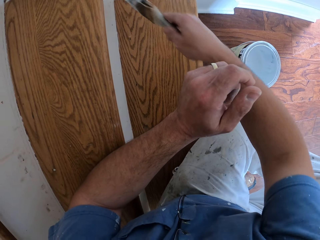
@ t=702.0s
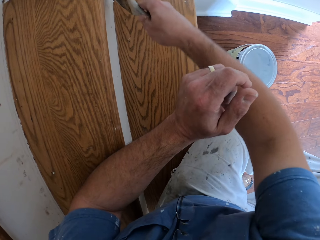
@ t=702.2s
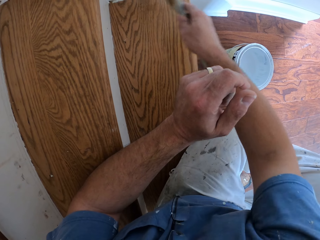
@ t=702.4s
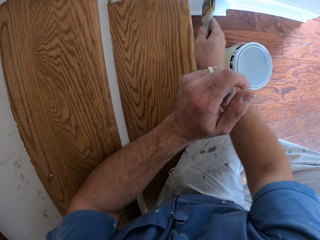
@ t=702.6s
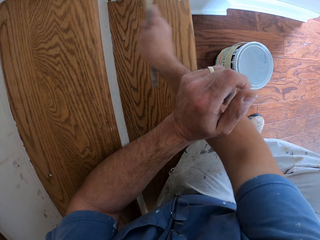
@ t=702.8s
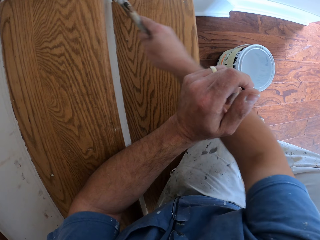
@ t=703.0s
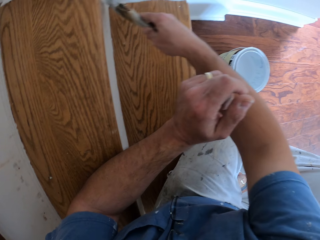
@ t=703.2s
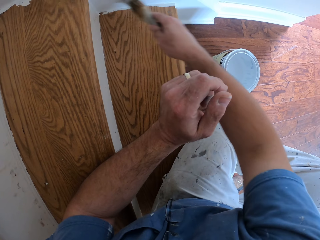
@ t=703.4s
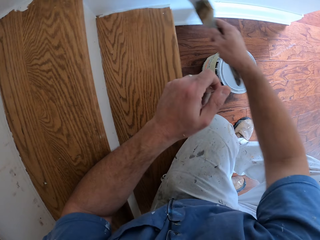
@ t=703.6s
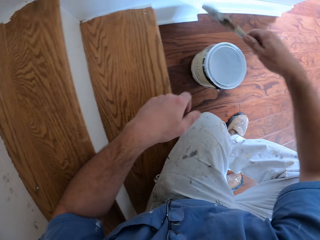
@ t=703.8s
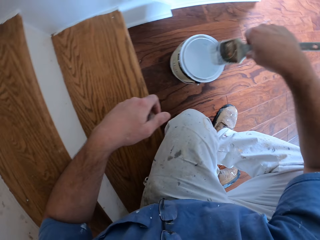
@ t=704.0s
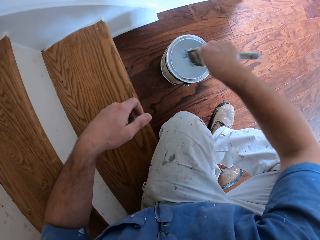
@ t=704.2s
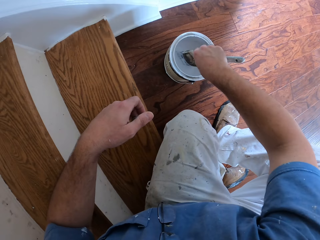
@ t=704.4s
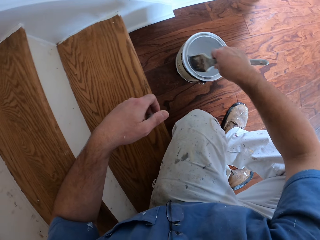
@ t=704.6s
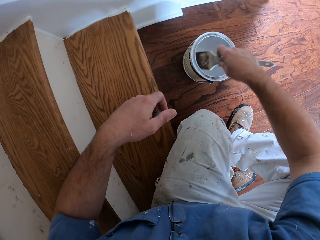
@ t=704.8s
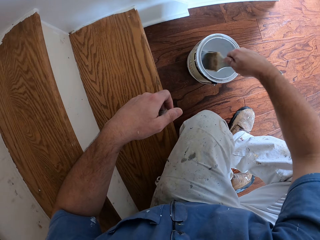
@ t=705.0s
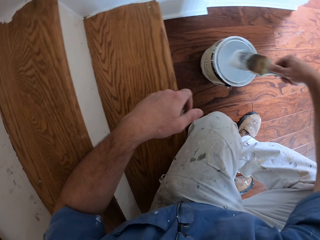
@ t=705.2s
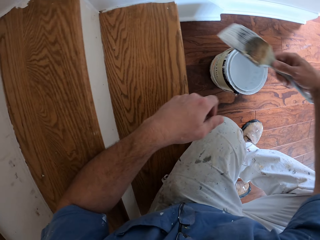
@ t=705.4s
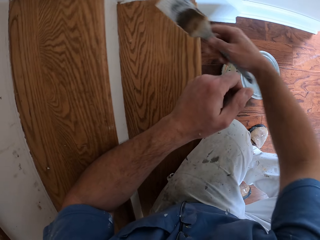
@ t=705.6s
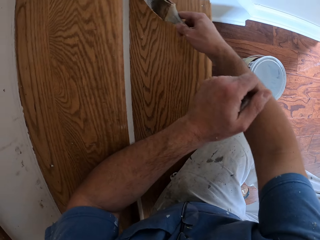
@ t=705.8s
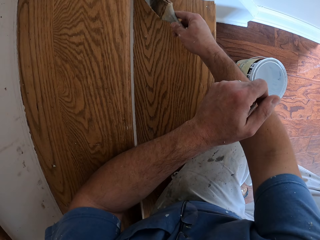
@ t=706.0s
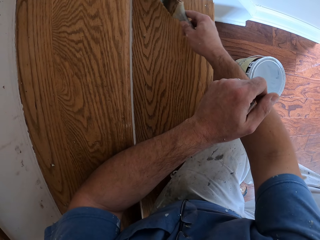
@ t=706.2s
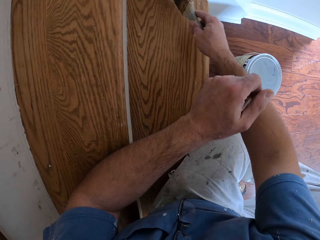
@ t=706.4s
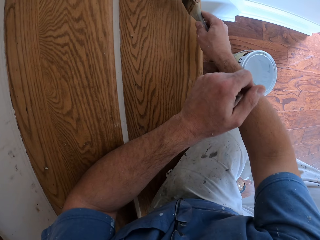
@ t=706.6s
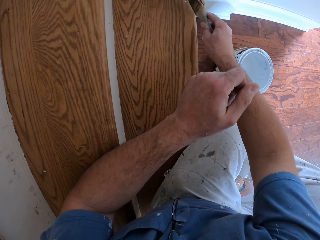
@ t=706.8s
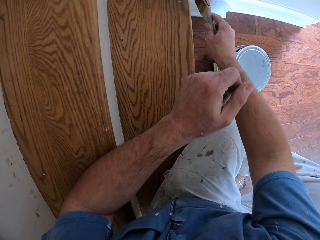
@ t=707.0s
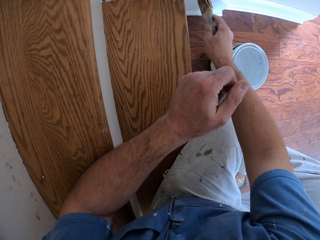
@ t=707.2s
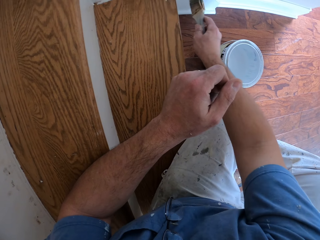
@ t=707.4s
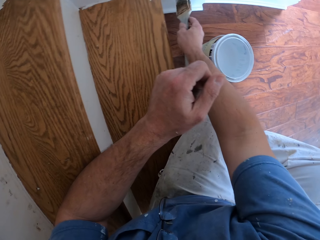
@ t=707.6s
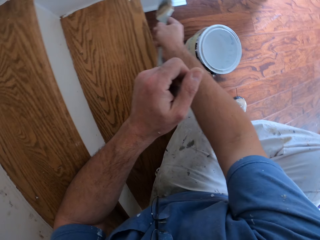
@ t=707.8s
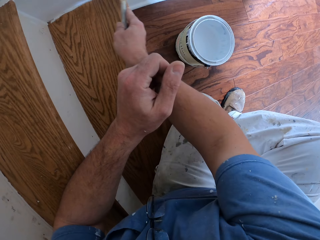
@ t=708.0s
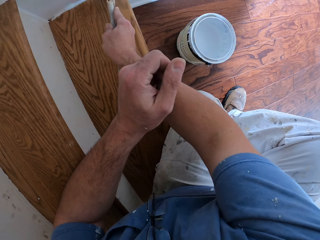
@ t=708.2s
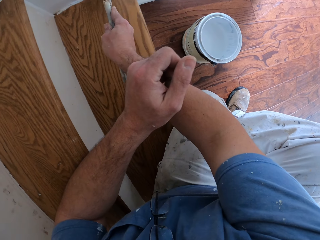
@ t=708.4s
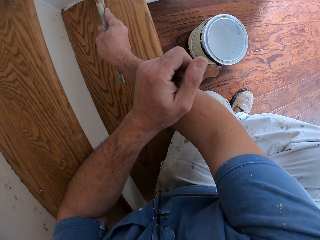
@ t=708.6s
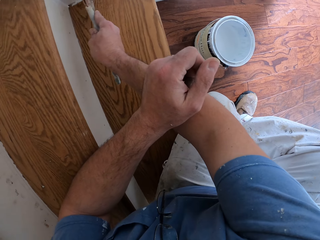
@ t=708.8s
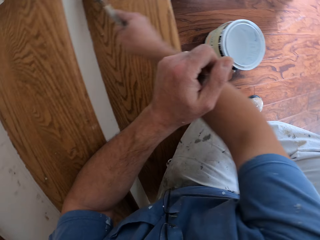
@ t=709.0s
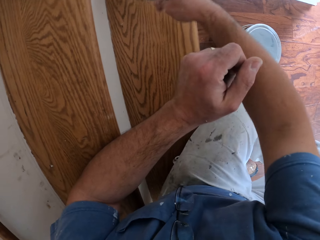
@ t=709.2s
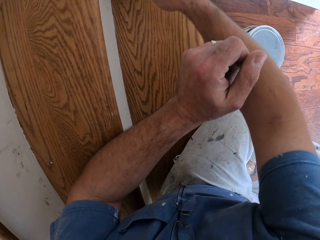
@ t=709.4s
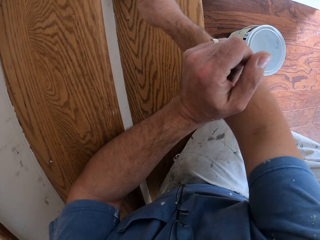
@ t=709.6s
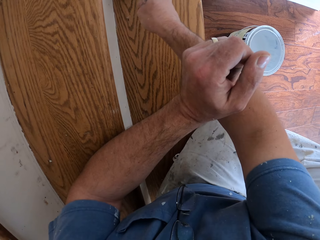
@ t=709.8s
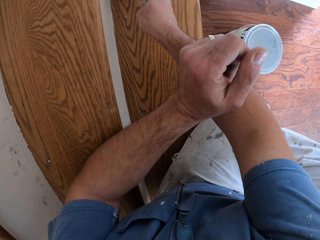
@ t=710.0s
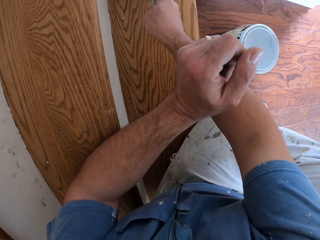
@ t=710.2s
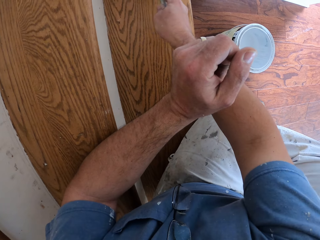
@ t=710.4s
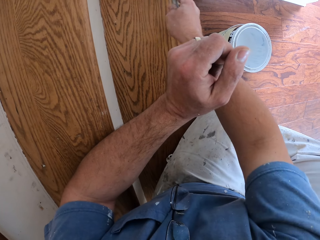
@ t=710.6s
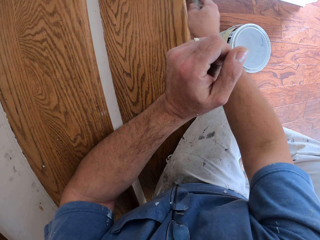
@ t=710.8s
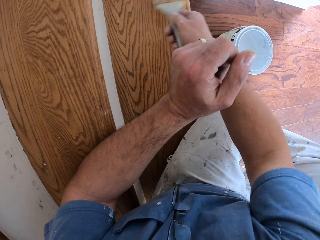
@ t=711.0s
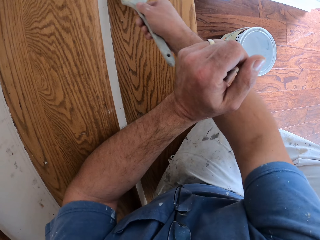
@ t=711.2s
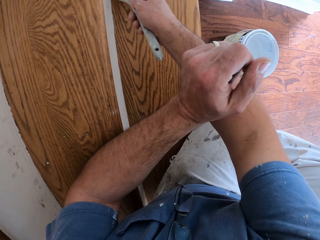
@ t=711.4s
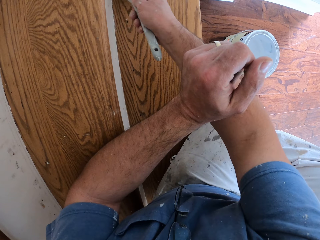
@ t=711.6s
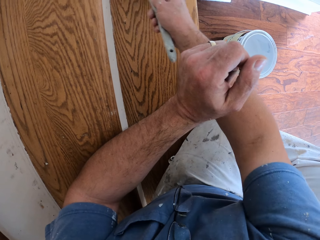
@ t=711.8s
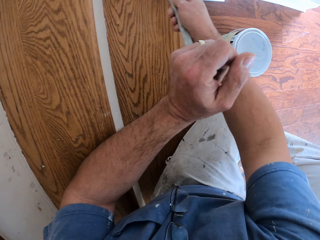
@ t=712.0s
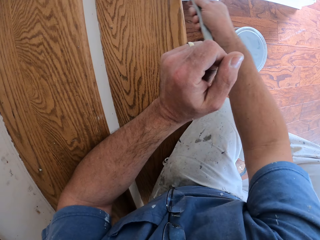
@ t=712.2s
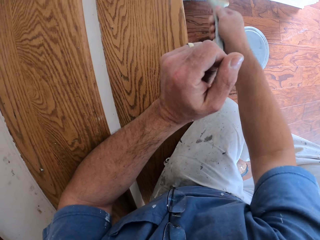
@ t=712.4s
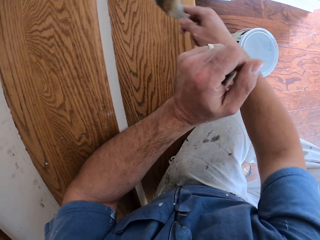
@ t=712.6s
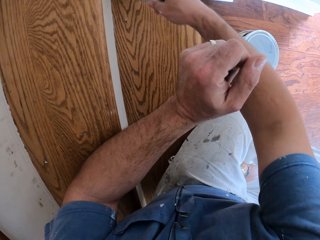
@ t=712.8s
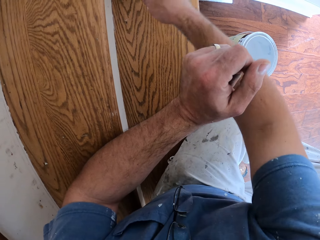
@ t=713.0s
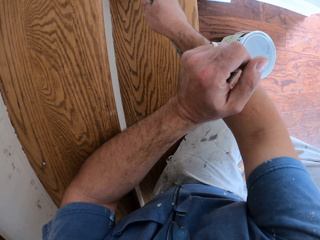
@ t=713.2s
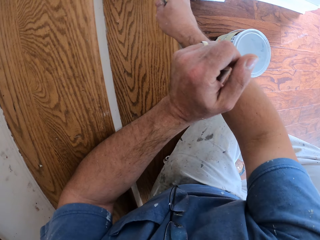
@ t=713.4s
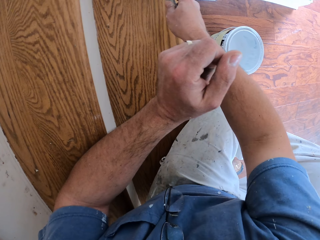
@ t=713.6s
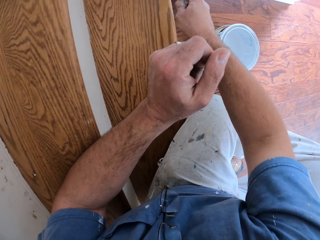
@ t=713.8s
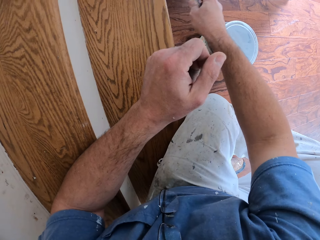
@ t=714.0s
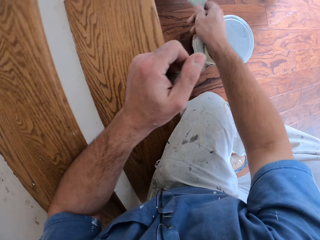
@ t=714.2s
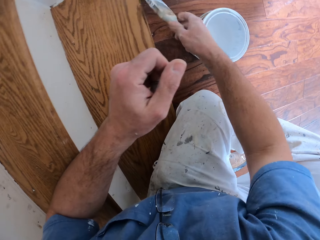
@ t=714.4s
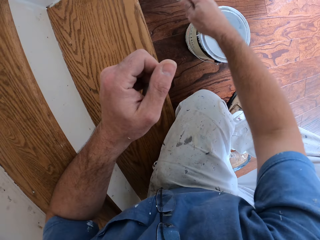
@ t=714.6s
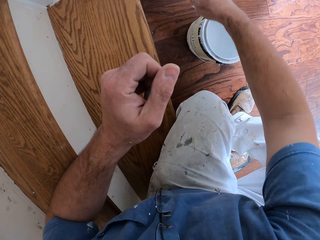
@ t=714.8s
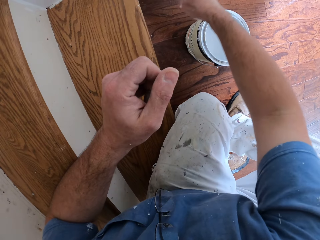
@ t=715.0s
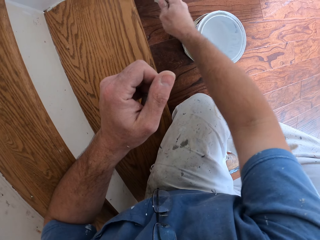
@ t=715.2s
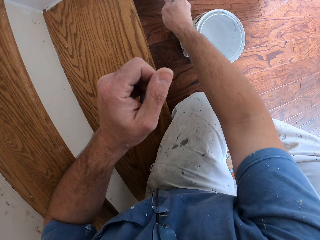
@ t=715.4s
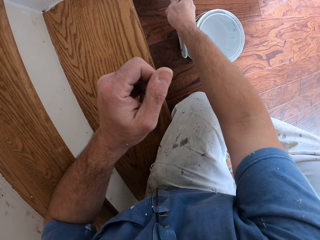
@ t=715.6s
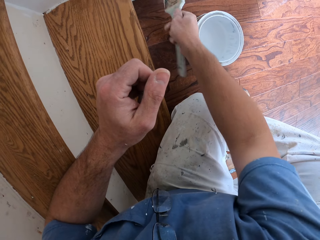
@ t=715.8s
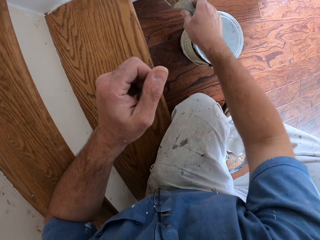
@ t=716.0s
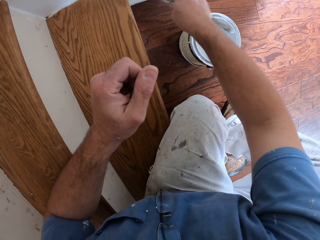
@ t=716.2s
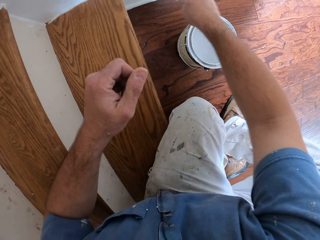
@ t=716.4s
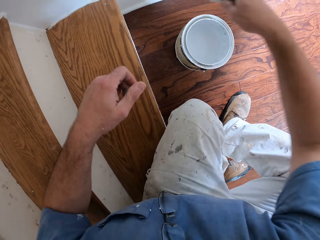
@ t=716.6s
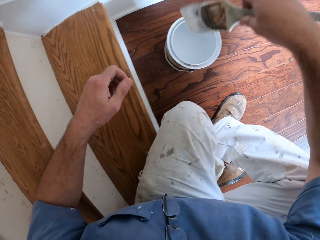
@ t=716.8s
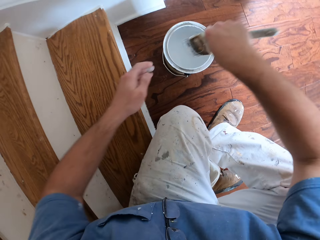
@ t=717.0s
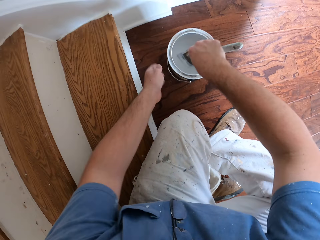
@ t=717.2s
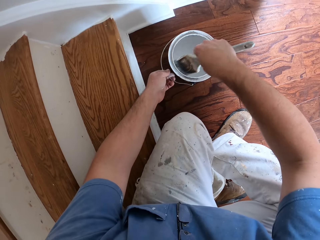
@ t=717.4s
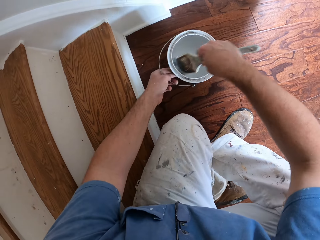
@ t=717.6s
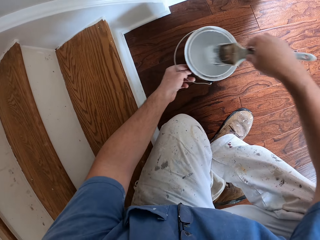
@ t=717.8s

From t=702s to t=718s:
The camera wearer dips the paint brush into the paint container. They paint the staircase white with the paint brush. They dip the paint brush into the paint container.

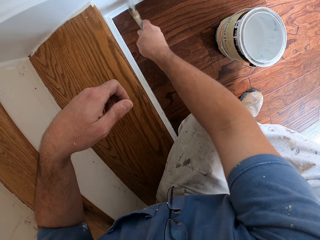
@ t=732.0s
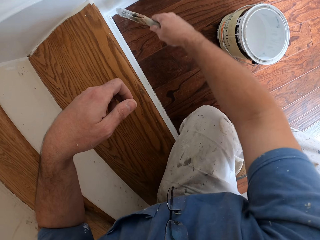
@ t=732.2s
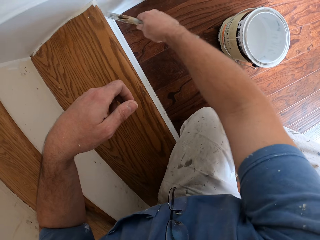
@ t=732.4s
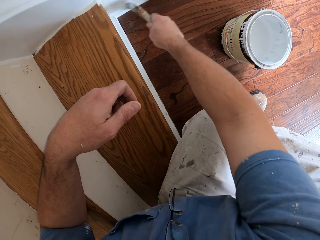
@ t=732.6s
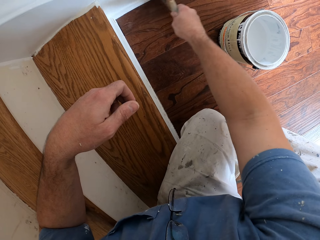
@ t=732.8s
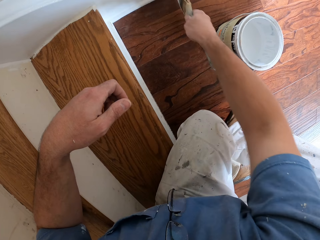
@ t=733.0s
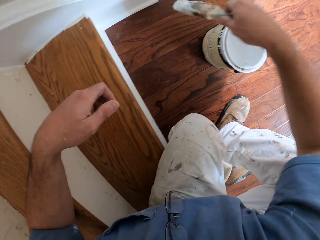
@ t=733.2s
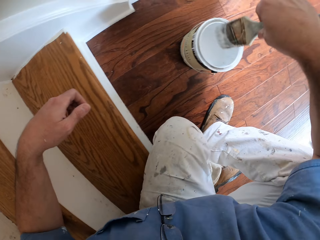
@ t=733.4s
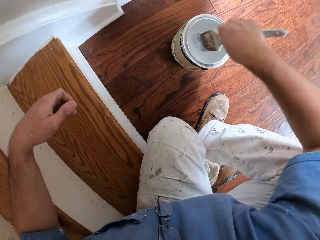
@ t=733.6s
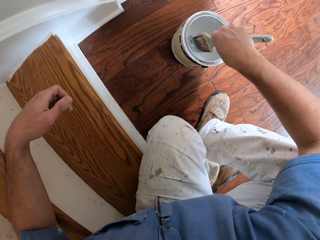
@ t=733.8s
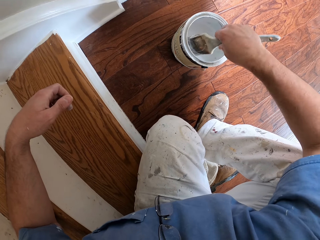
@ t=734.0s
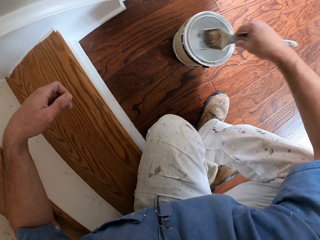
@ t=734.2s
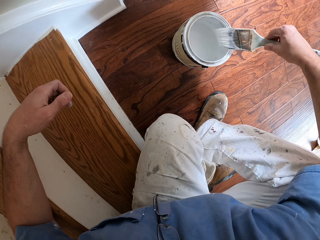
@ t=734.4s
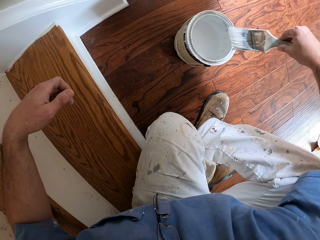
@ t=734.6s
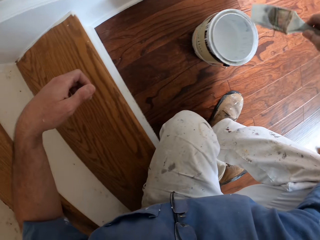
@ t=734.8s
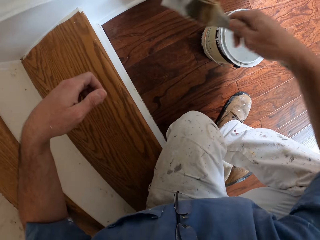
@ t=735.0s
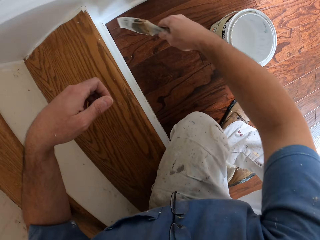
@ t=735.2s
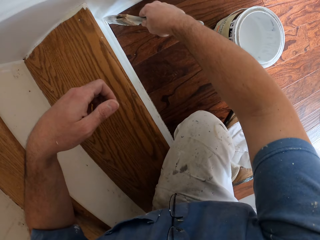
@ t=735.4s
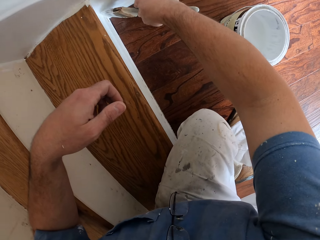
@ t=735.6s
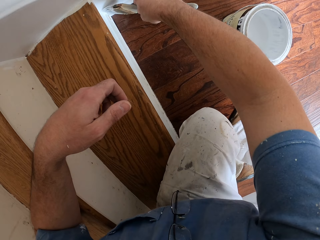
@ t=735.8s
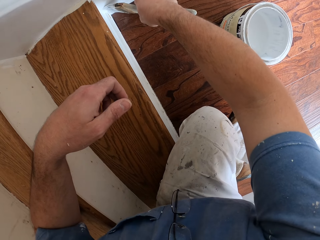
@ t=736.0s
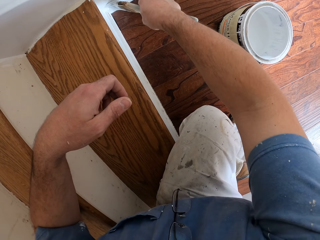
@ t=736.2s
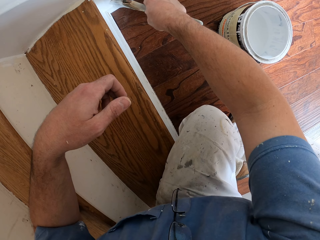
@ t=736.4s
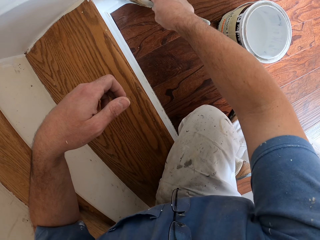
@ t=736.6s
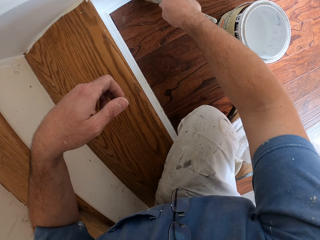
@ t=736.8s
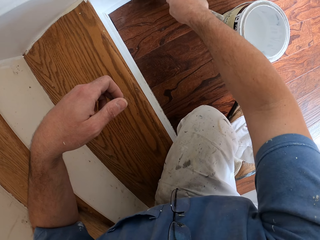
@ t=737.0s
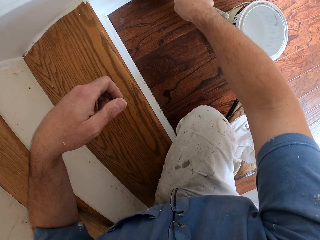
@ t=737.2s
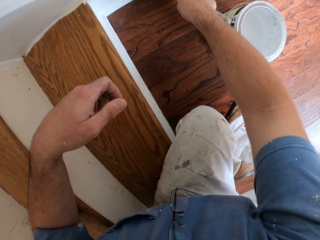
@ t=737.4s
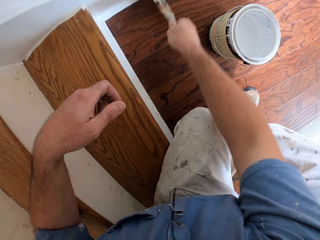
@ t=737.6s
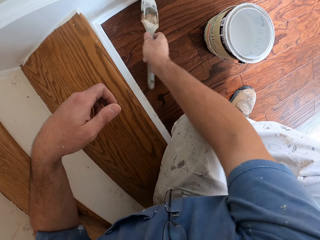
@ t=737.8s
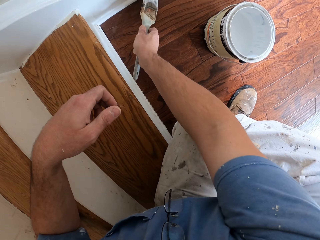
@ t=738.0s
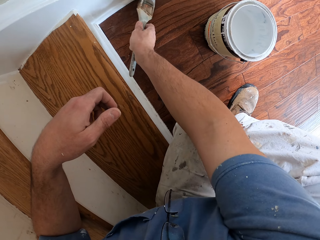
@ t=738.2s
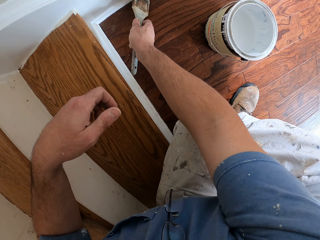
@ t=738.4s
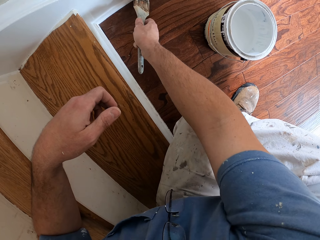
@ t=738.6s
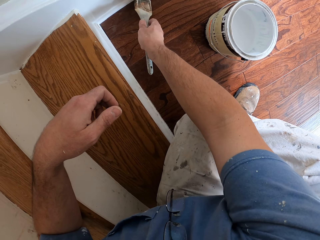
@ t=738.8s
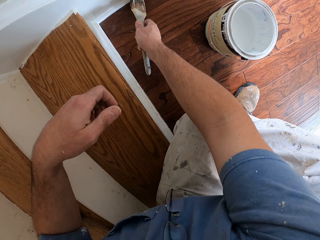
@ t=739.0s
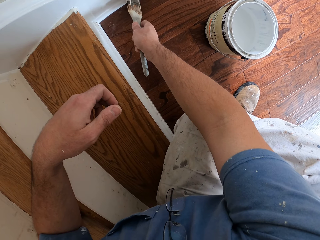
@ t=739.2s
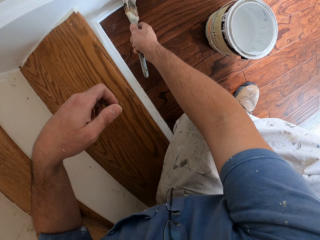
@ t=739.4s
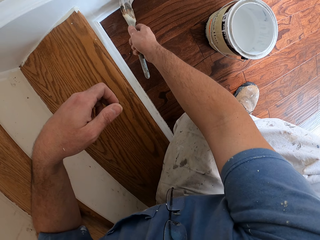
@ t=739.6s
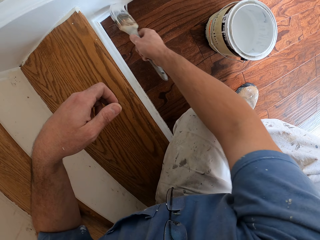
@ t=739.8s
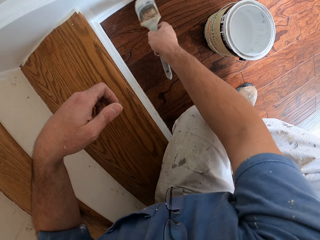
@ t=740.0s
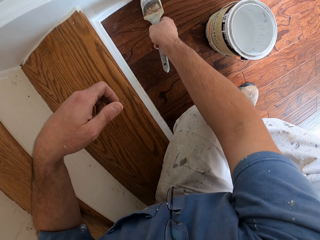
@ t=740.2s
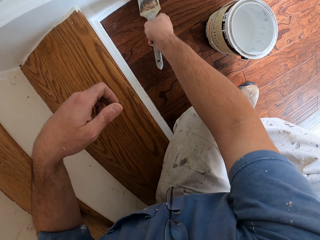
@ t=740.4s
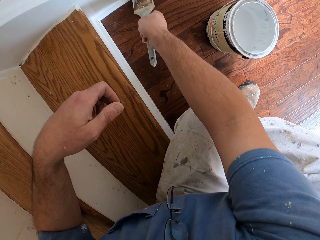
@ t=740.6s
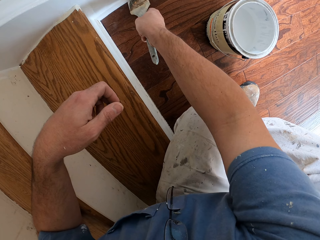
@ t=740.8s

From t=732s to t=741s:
The camera wearer dips the paint brush into the paint container. They paint the staircase white with the paint brush.
